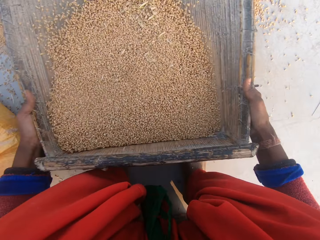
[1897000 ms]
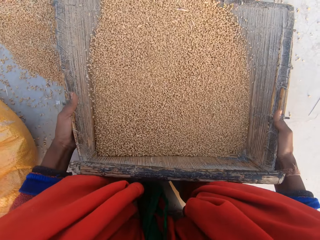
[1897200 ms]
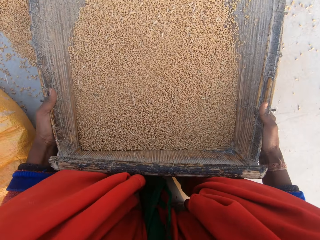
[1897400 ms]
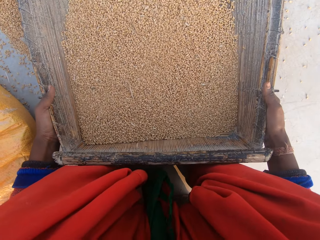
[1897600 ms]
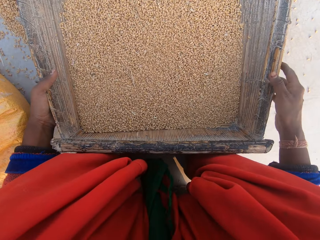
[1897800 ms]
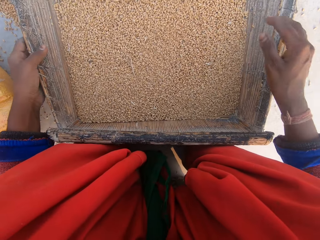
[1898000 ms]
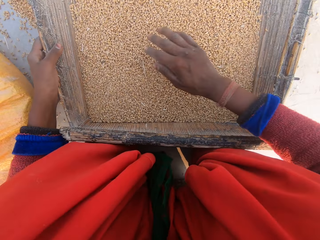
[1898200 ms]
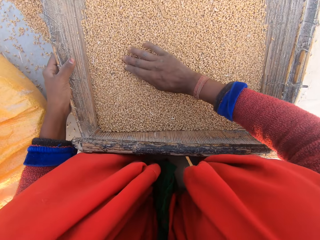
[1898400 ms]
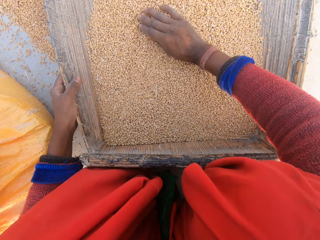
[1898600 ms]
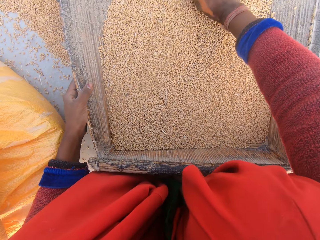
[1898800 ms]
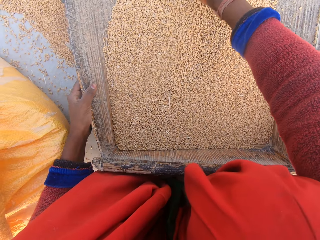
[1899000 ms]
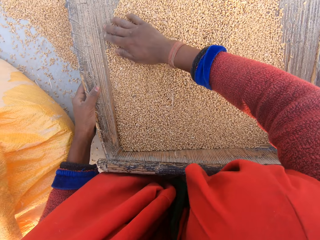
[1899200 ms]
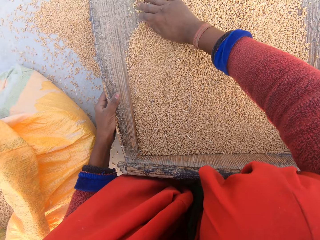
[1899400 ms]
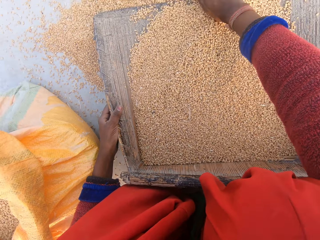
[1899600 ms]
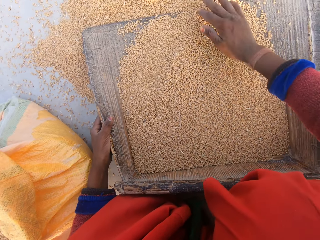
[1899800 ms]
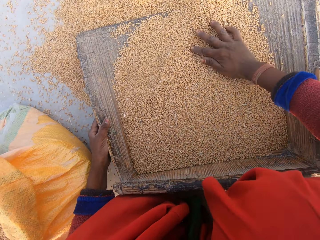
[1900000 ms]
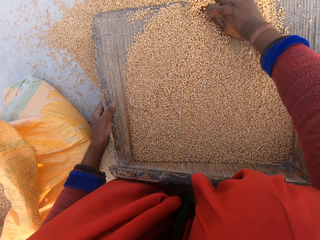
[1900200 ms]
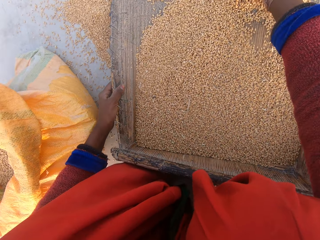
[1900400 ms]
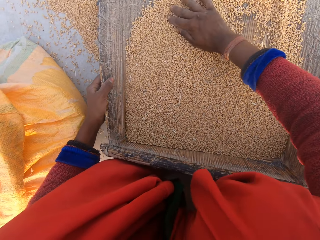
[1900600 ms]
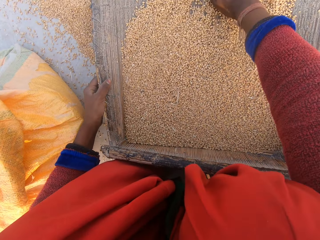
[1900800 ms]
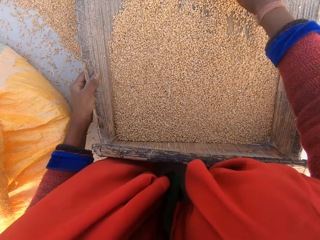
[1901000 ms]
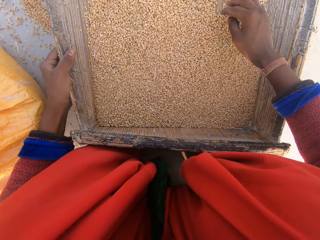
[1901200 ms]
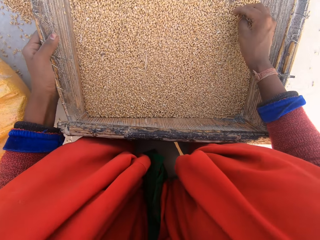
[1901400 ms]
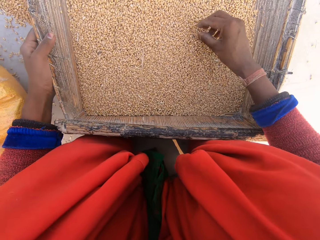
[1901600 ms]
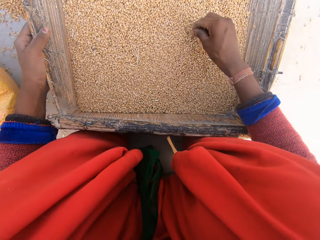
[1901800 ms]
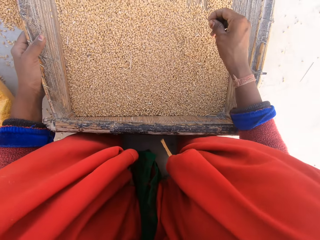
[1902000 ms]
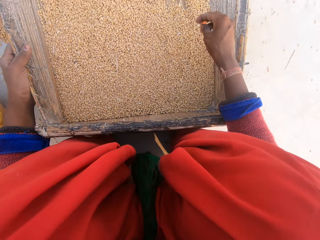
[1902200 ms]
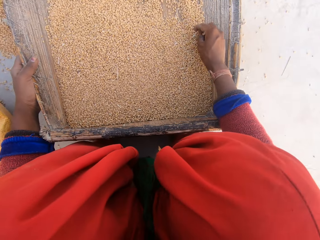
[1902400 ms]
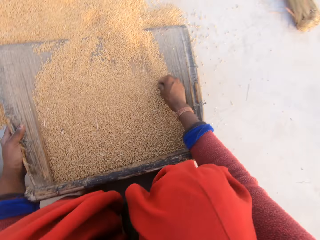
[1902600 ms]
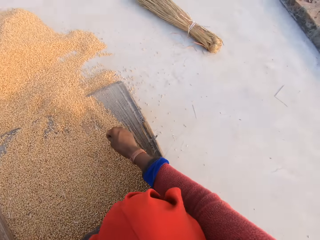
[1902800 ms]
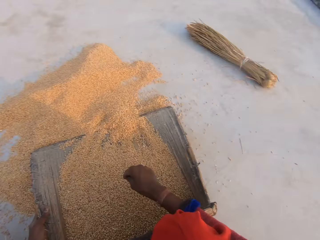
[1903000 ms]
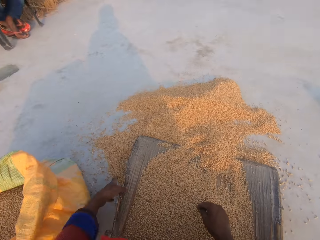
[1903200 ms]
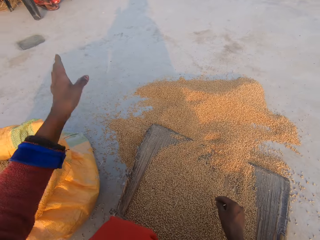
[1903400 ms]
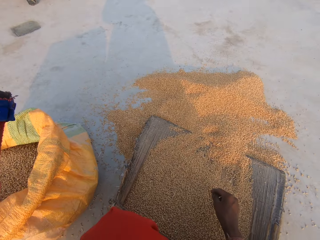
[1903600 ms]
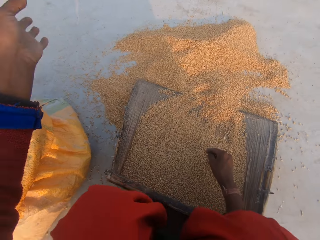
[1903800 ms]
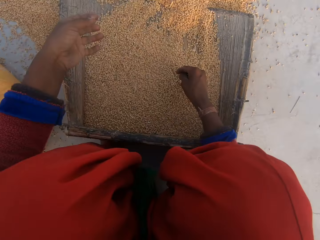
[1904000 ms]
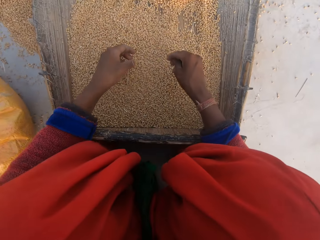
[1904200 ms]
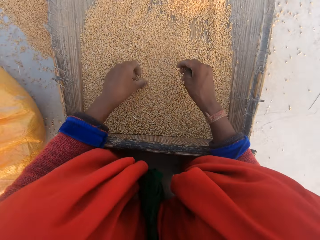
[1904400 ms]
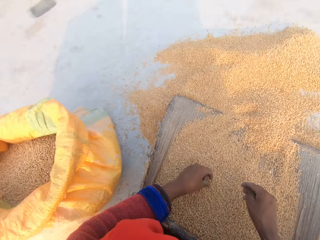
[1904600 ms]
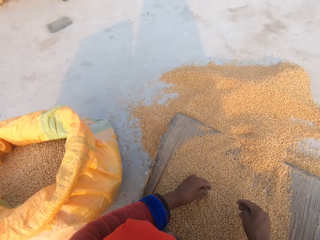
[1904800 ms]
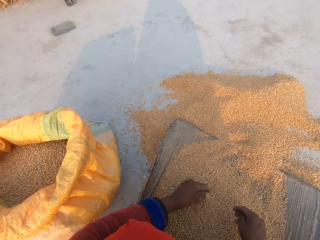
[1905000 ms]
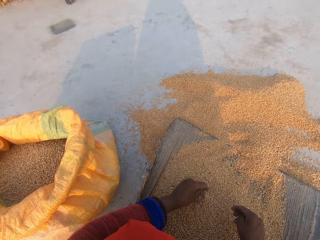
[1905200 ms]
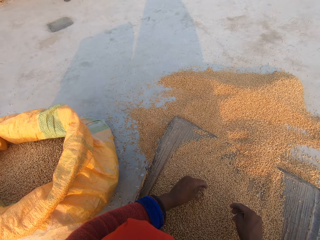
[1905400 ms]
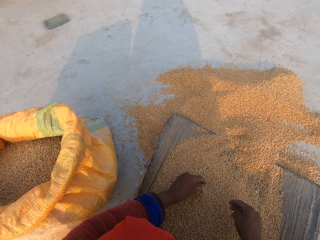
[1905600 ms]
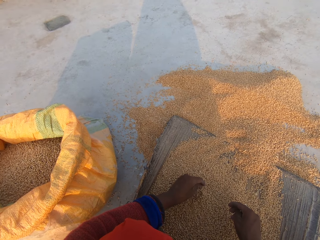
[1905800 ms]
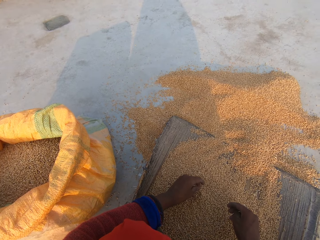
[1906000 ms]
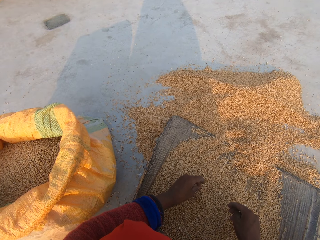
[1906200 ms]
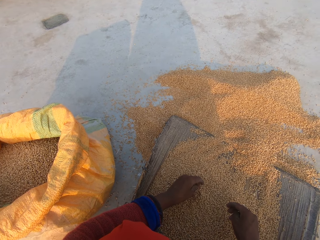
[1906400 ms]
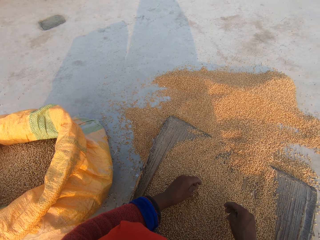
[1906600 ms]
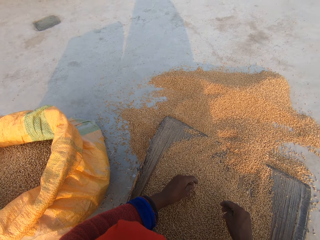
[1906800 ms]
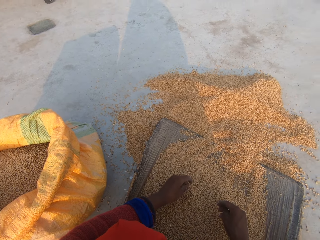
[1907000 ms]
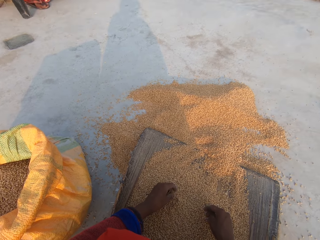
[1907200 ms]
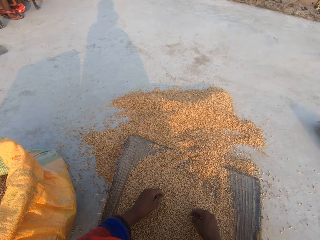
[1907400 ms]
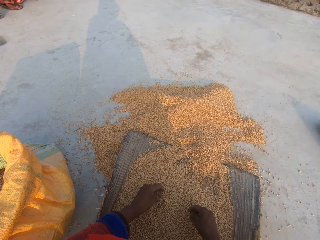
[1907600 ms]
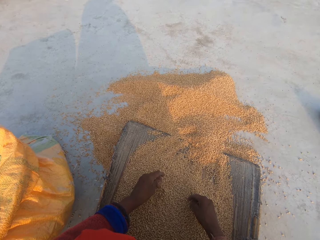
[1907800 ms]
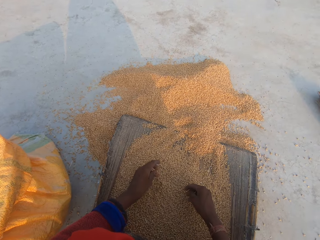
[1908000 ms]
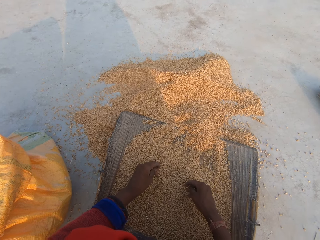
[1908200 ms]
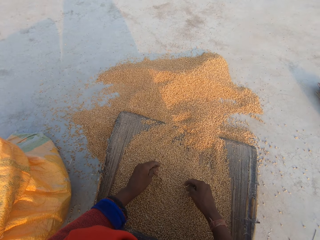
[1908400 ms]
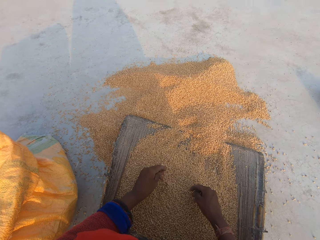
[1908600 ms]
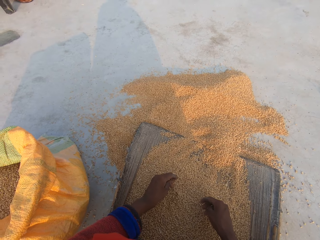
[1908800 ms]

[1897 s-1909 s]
The camera wearer reduces the wheat kernels in the sieve. They push the beans off the tray. They remove dirt in the wheat kernels. They raise the left hand. They touch the wheat kernels. They talk with the man.

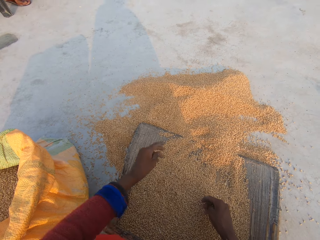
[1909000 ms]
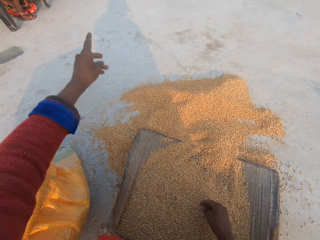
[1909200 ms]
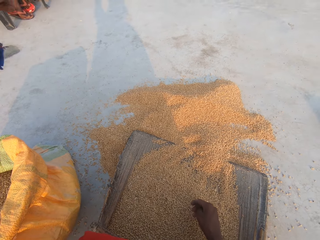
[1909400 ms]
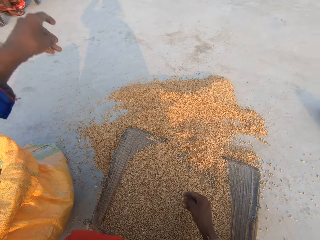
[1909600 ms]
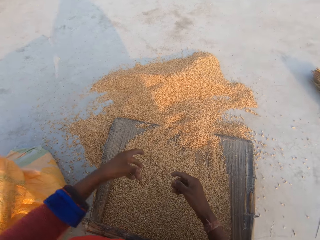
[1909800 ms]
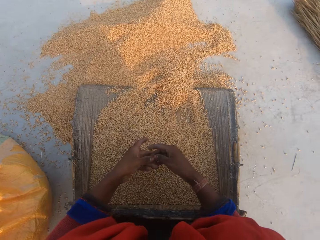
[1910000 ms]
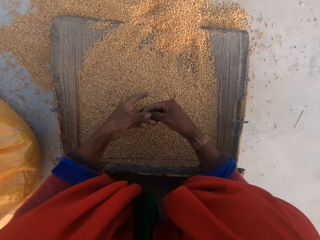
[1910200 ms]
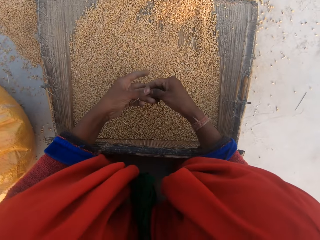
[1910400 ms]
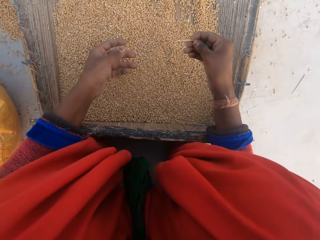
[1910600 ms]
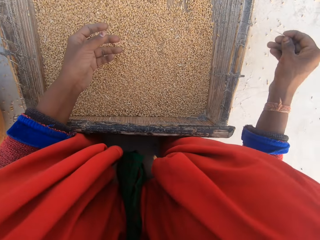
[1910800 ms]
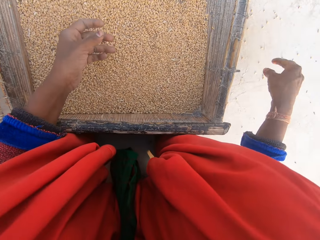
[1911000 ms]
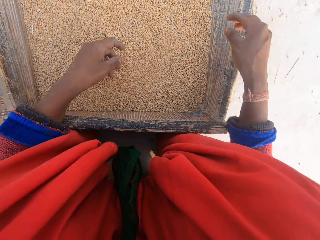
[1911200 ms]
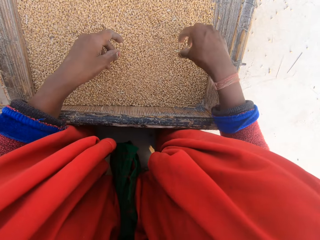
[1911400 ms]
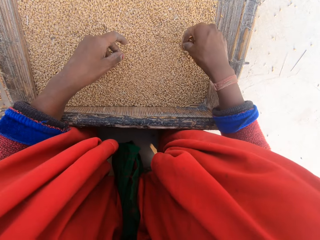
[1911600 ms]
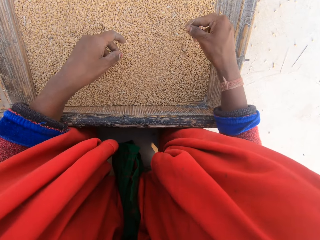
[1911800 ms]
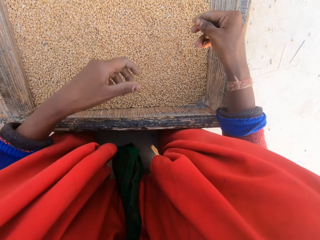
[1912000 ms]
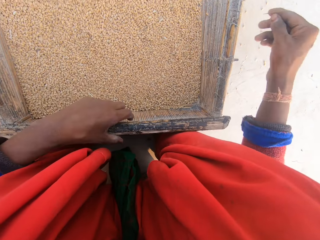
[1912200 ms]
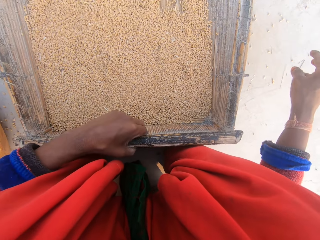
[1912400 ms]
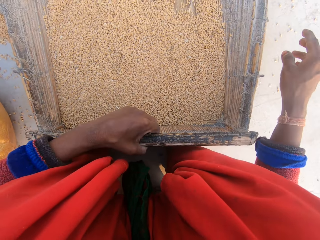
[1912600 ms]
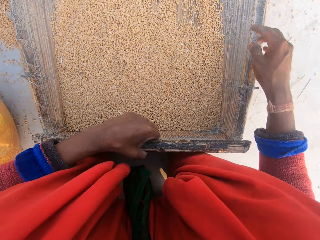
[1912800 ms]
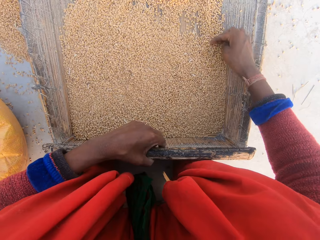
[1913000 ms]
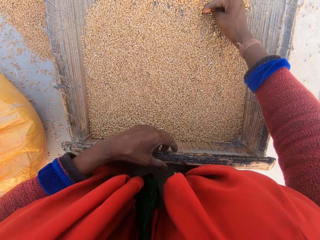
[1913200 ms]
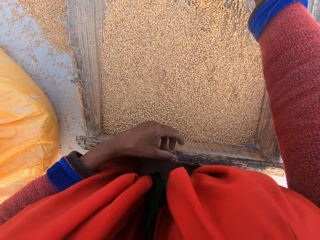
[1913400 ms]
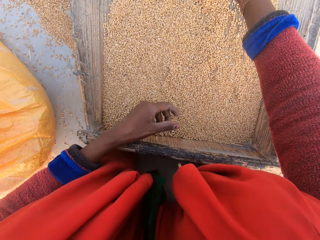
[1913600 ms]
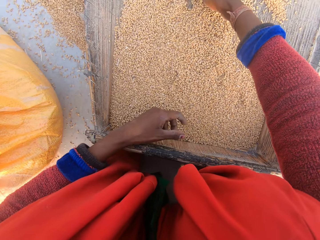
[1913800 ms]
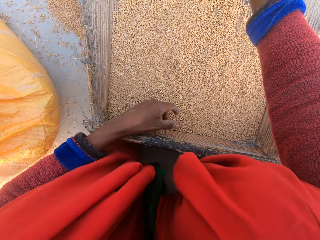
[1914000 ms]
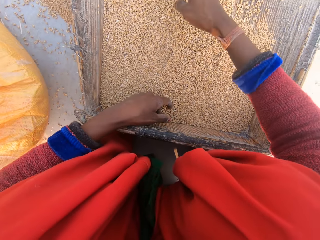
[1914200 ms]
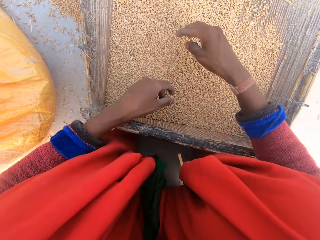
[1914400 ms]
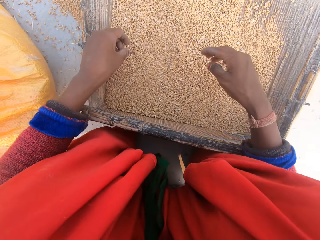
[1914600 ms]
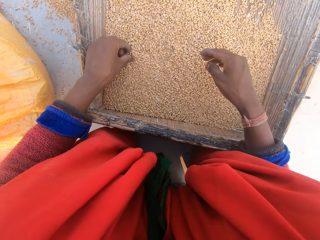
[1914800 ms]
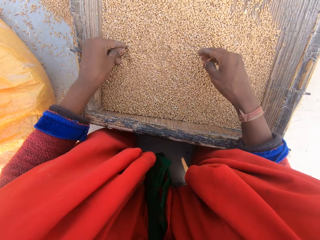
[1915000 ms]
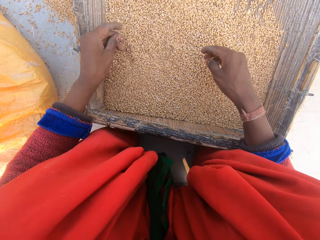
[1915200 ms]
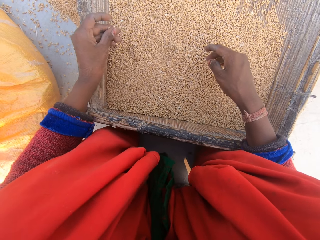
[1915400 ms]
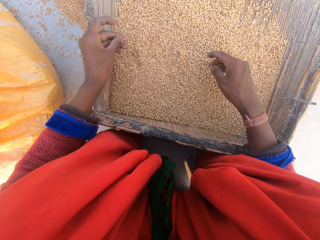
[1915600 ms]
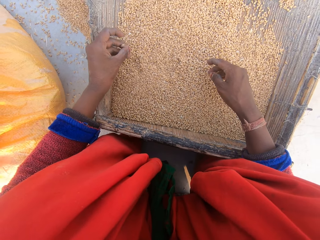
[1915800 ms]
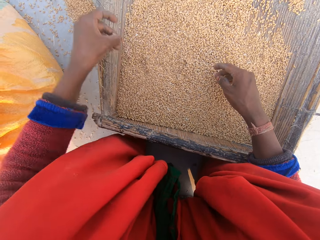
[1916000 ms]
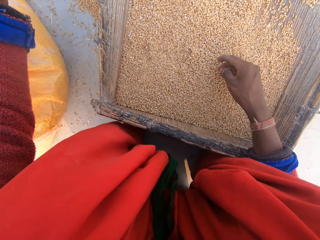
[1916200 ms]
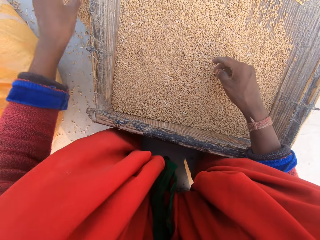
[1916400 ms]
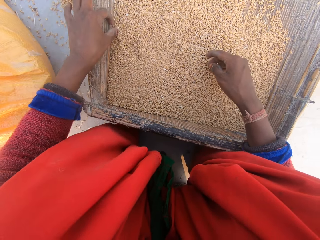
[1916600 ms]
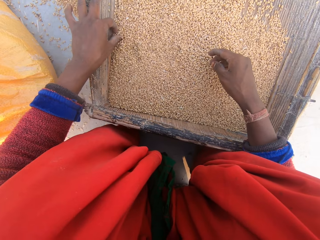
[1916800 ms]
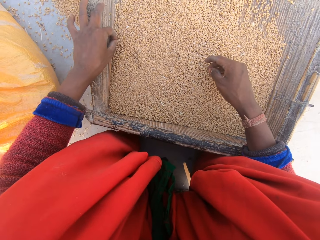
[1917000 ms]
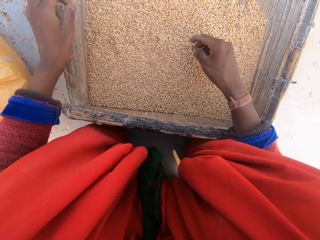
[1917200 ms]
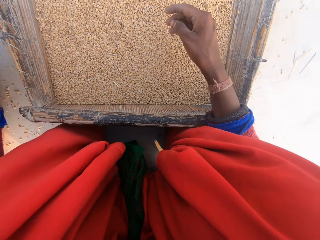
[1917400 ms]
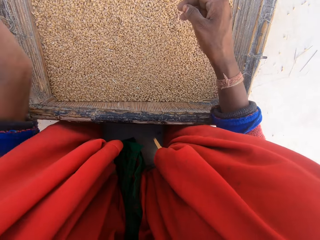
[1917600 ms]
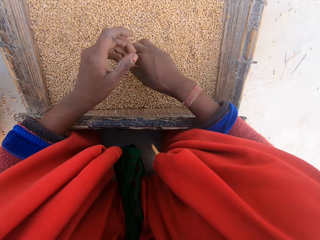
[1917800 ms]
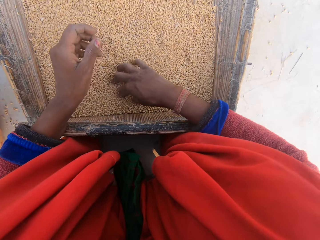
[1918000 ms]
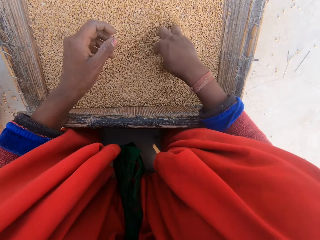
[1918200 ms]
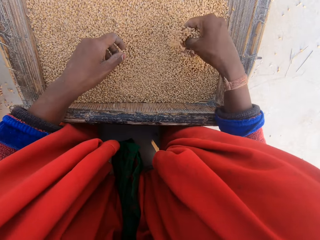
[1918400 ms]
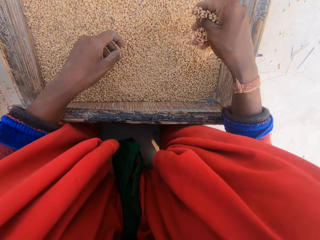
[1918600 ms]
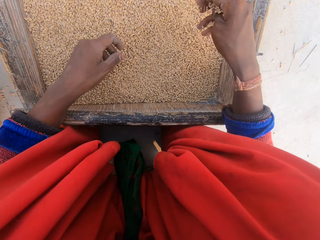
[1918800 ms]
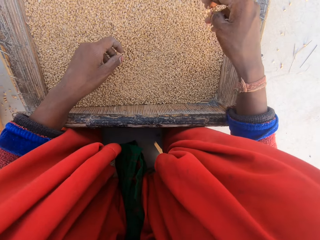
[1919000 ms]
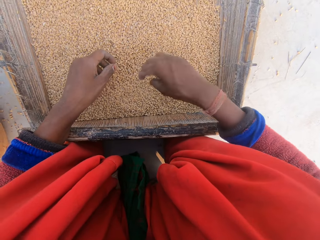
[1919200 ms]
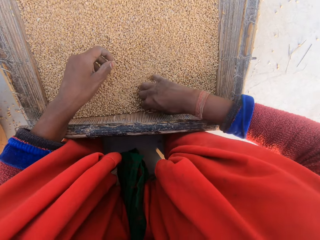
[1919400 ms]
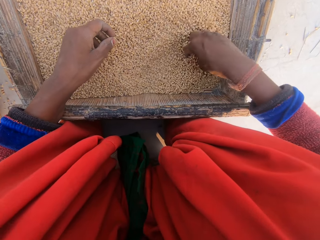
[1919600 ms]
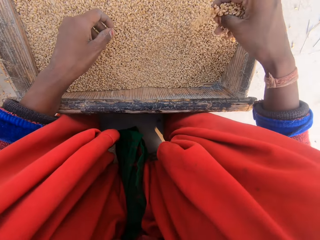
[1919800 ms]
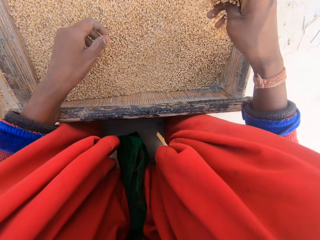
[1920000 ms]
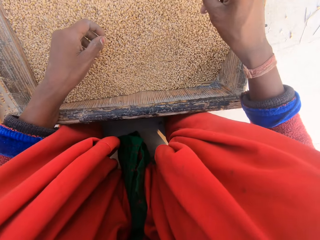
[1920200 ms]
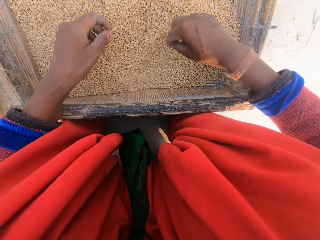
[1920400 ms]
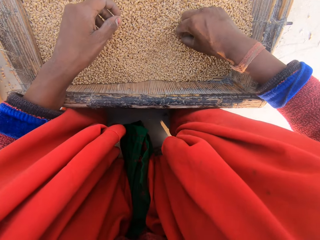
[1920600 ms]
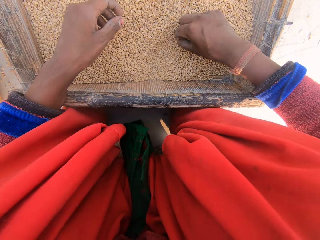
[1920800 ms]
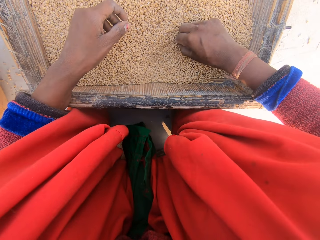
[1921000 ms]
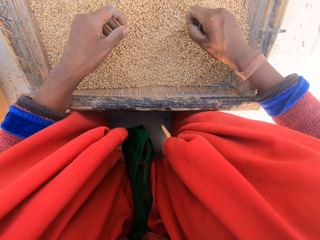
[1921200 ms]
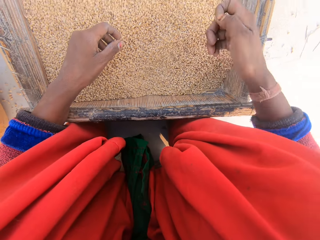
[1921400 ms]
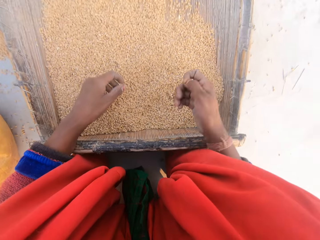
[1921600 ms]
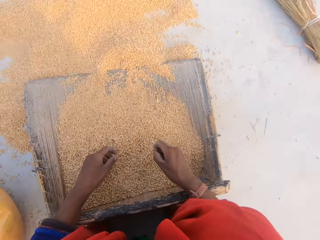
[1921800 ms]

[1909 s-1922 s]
The camera wearer raises the left hand. They touch dirt with the left hand. They throw the dirt. They remove dirt in the wheat kernels. They throw the dirt. They hold the sieve. They reduce the wheat kernels in the sieve. They remove dirt in the wheat kernels. They throw the dirt. They remove dirt in the wheat kernels. They throw the dirt. They scratch the hand. They spread the wheat kernels. They scoop the wheat kernels with the hand. They drop the wheat kernels in the sieve. They spread the wheat kernels. They scoop the wheat kernels with the hand. They drop the wheat kernels in the sieve. They remove dirt in the wheat kernels. They hold the dirt.
